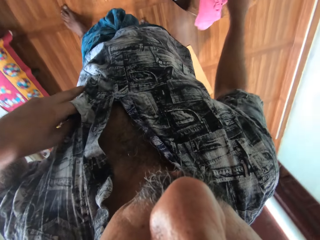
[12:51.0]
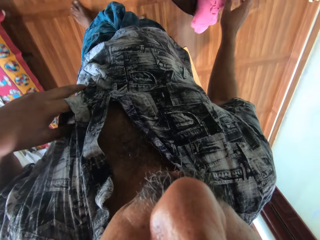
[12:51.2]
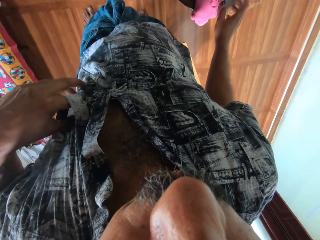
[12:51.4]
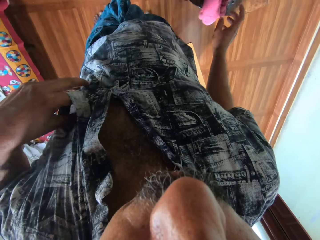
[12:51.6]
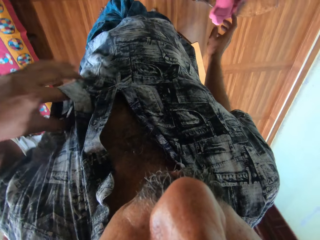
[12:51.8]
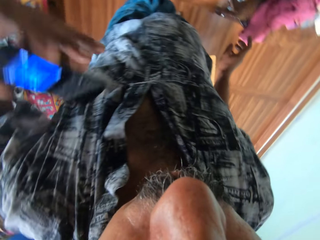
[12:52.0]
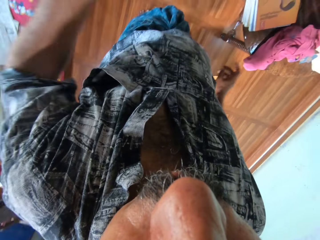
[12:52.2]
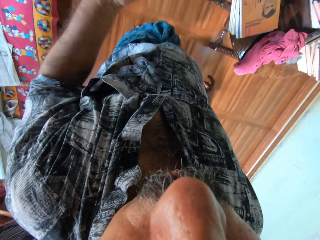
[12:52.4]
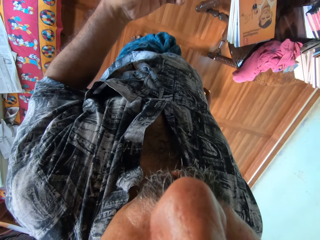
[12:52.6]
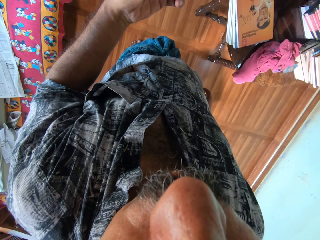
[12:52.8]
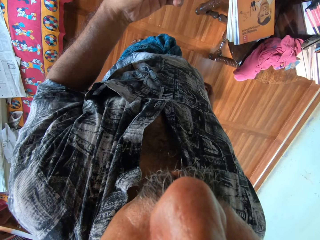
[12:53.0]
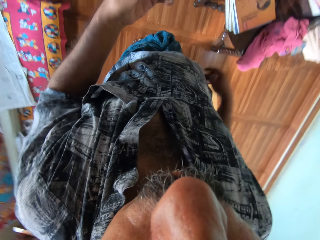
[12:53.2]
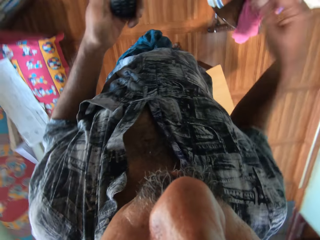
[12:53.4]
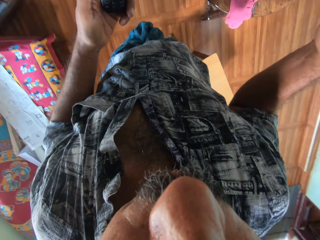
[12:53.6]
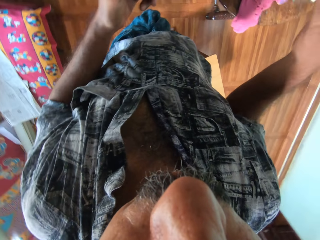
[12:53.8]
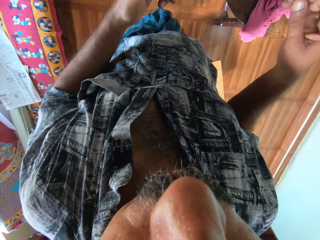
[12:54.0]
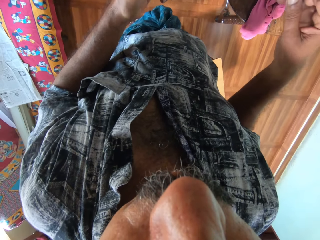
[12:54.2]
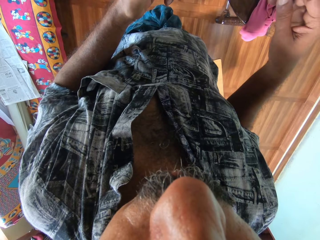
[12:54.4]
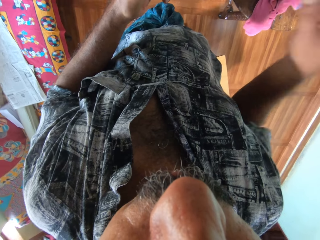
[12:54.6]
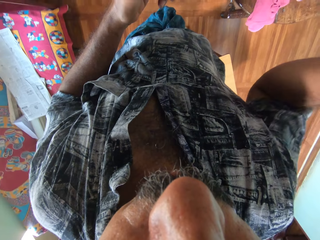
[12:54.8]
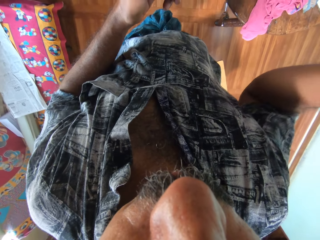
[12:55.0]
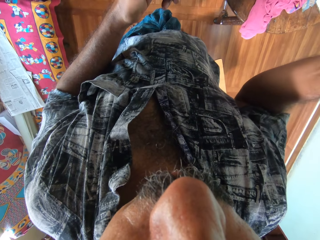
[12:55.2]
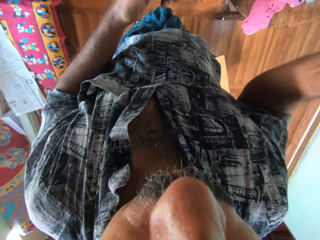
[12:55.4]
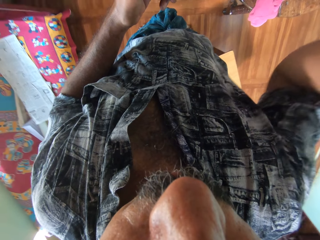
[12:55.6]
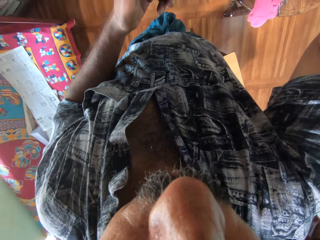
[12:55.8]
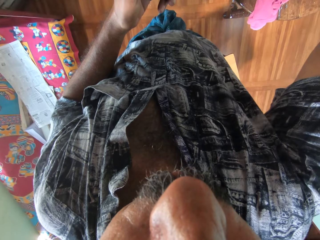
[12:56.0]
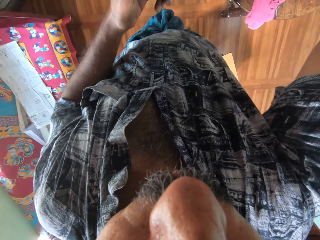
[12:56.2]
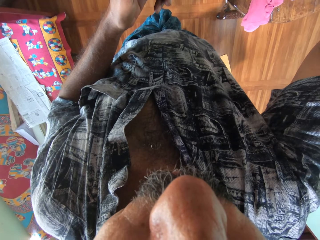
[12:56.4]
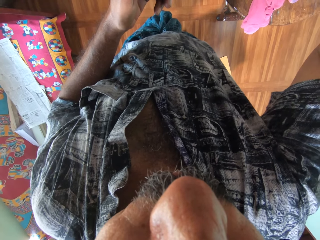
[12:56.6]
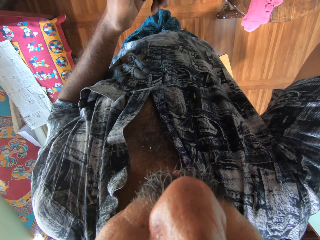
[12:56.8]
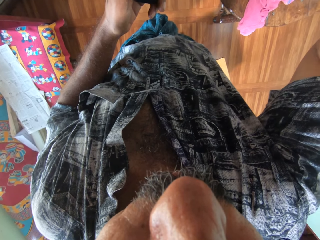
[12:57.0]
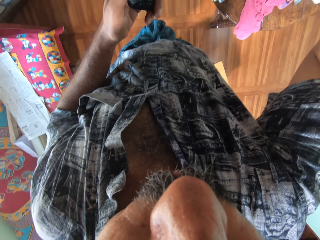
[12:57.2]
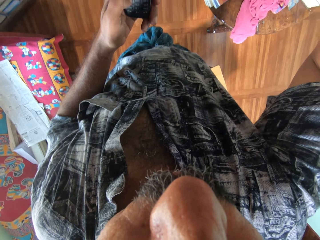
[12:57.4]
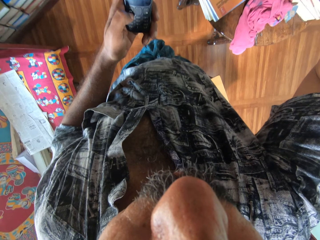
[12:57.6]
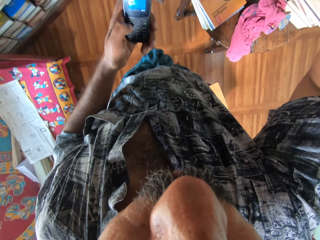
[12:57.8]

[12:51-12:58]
The camera wearer drops the napkin in his right hand on the table. He removes a phone from his shirt pocket with his left hand. He scrolls the phone.
